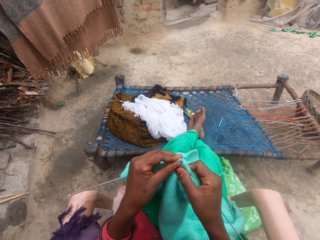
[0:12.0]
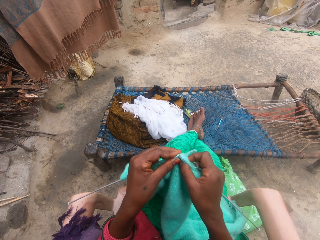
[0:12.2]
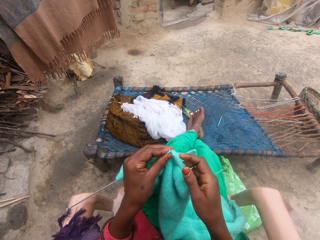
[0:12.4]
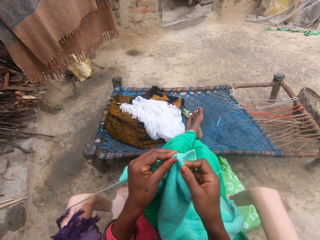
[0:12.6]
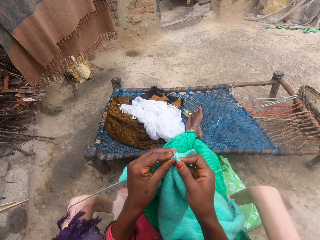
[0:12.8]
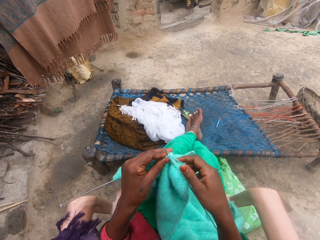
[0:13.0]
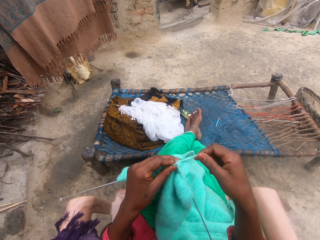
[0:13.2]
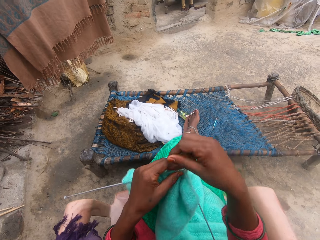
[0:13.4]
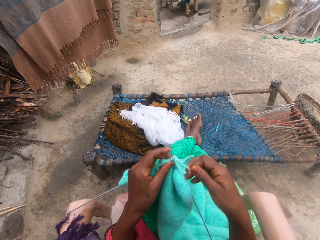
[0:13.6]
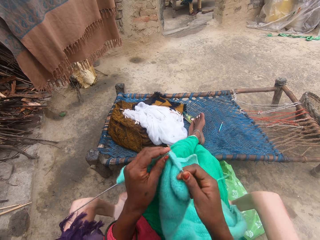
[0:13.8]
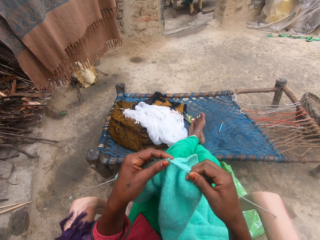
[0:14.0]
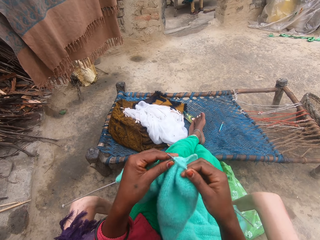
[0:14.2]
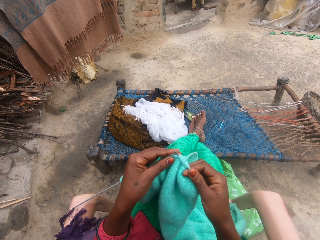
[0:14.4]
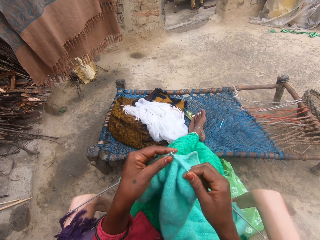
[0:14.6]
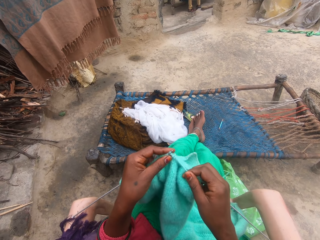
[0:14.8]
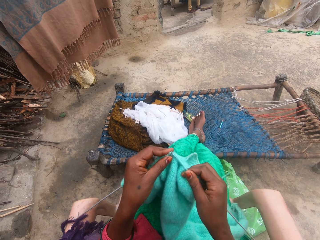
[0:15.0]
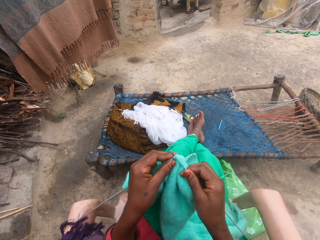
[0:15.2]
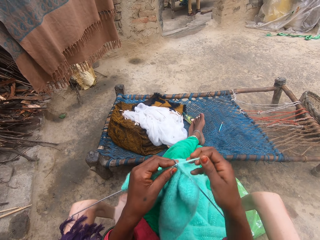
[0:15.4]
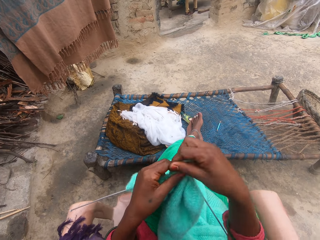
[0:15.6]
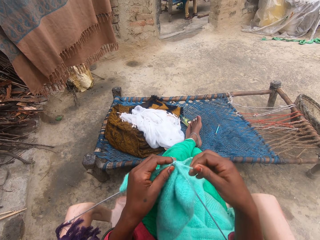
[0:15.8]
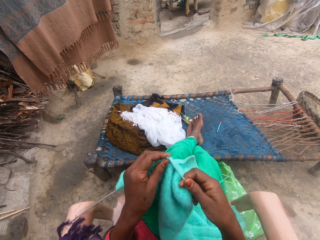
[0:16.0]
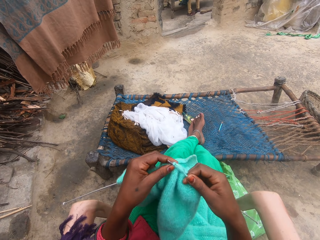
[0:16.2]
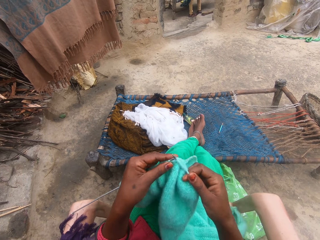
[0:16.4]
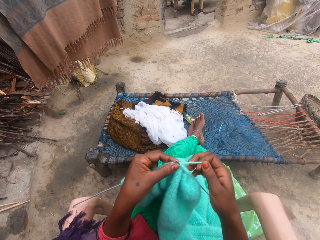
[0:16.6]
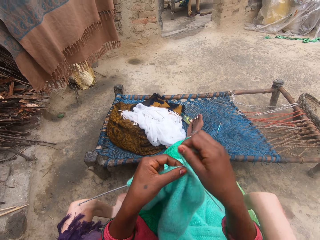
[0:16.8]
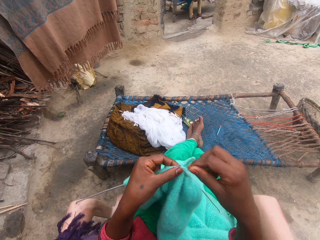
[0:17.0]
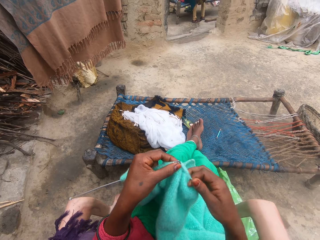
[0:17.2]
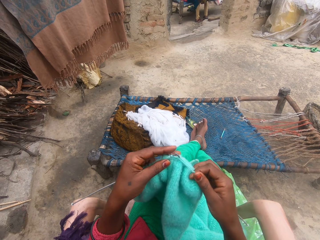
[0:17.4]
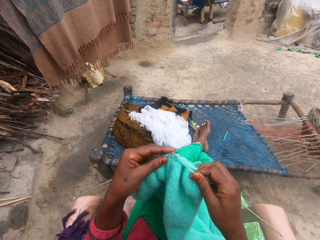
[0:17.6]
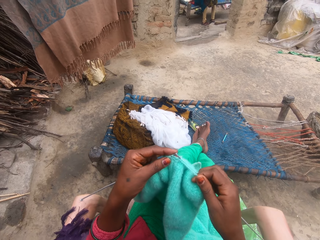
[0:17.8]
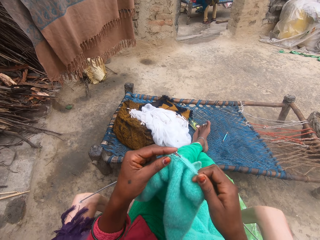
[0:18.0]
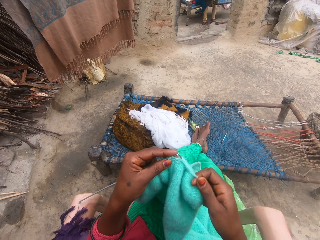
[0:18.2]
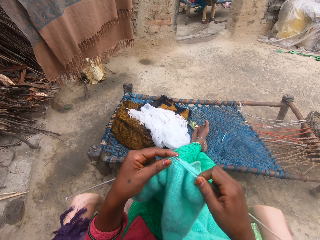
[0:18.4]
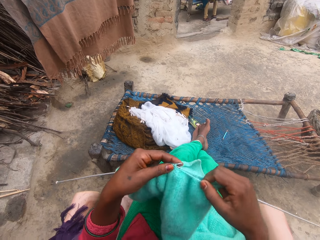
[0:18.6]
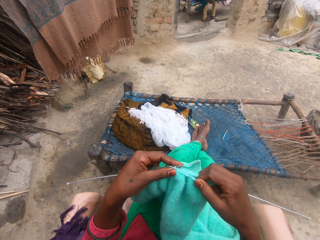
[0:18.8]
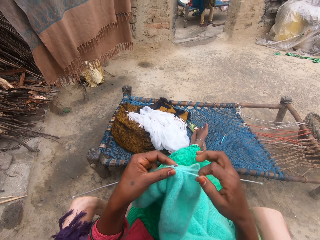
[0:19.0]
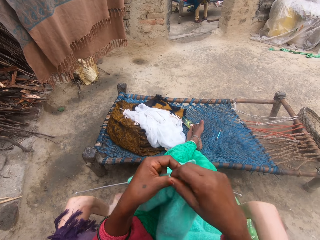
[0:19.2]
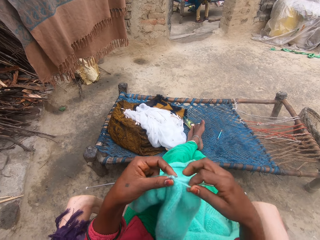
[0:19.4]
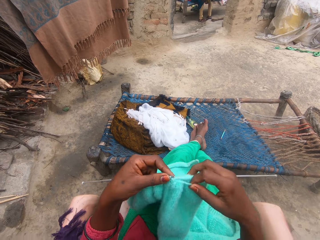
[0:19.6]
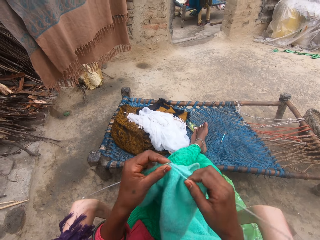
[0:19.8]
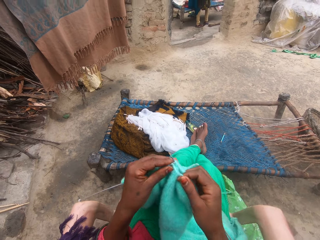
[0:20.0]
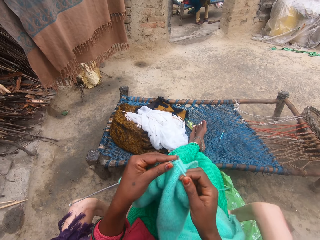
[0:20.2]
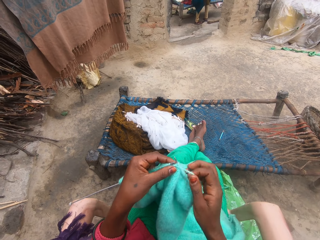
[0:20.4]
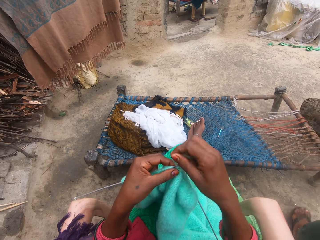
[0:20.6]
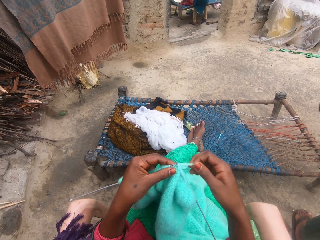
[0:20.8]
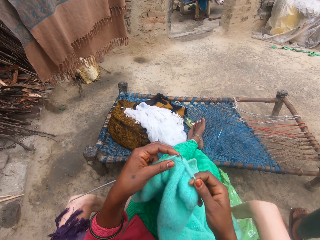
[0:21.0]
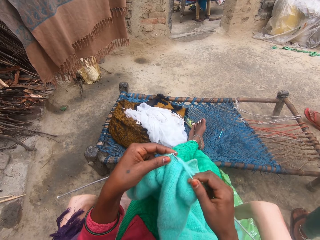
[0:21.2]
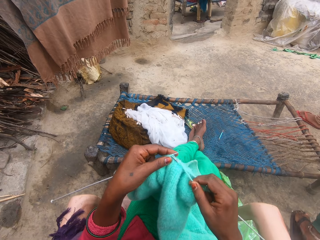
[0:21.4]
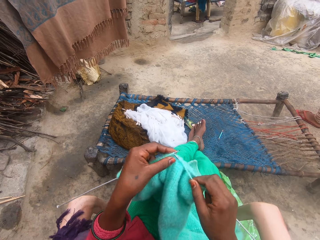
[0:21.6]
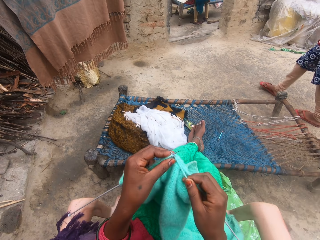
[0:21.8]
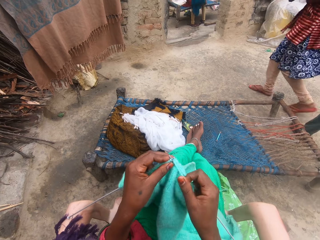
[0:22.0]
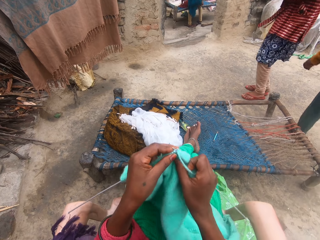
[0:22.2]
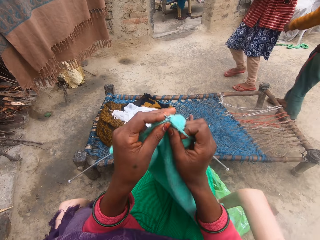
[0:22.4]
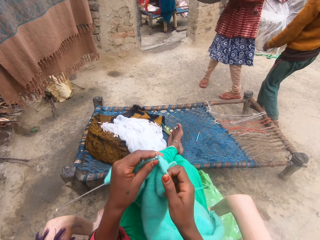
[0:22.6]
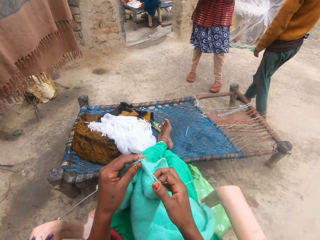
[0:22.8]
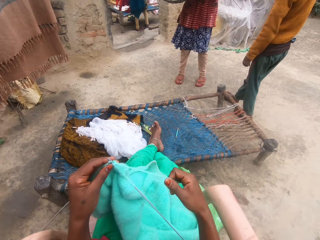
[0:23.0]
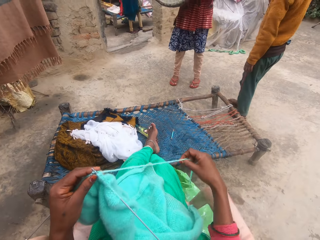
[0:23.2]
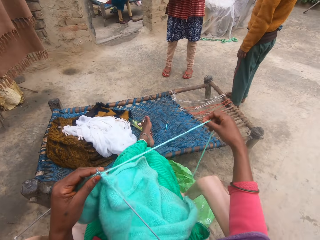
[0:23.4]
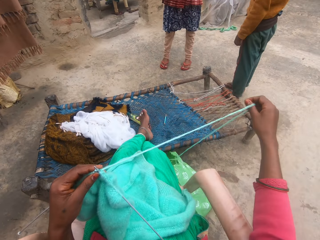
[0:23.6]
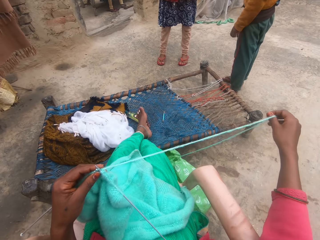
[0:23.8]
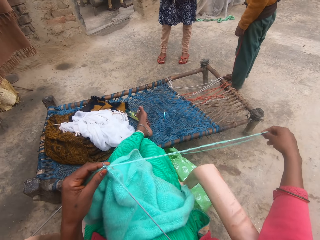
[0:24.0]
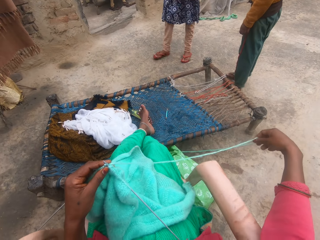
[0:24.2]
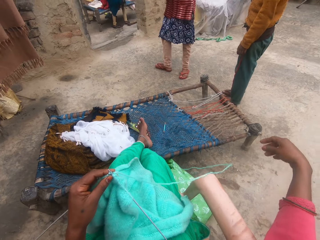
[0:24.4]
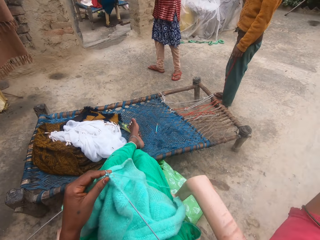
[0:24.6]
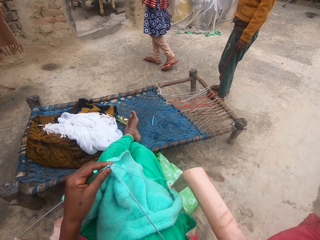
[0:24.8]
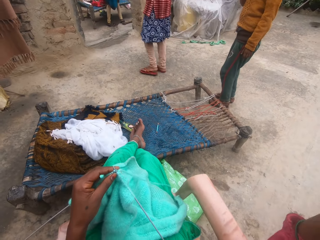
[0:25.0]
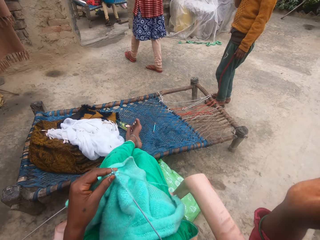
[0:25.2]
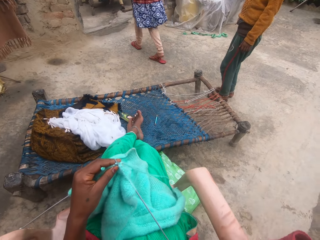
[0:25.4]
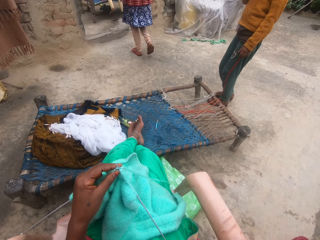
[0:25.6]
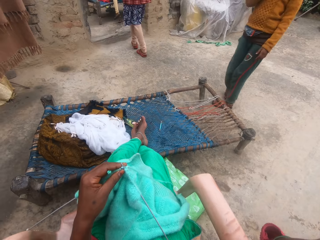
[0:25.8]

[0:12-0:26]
The camera wearer rolls the yarn around. She knits the yarn with the needle. She knits the yarn with the needle again. She knits the yarn with the needle in her hands. She knits the yarn with the needle. She holds the knitting needle. She knits the yarn with the needle in her hands. She rolls the yarn around the needle. She holds the thread. She knits the yarn with the needle in her hands. She rolls the yarn around the needle. She knits the yarn with the needle in her hands. She adjusts the yarn on her lap. A person stands on the ground. The camera wearer stretches the yarn with her right hand. Another person stands on the ground.

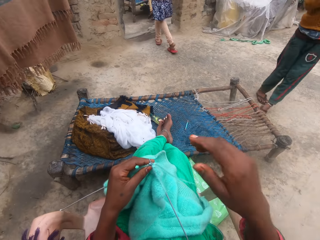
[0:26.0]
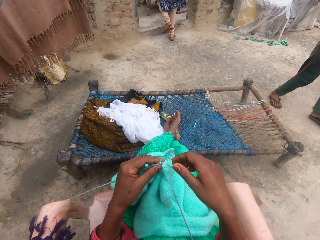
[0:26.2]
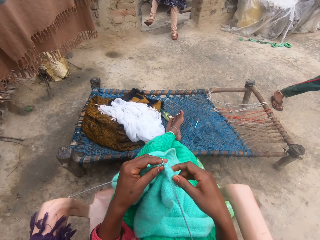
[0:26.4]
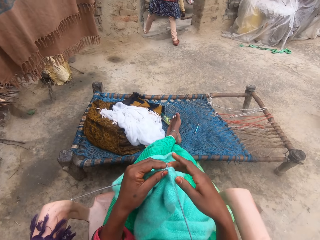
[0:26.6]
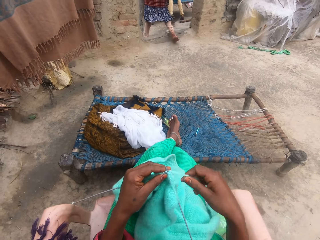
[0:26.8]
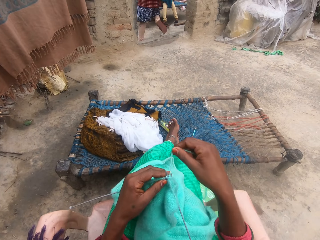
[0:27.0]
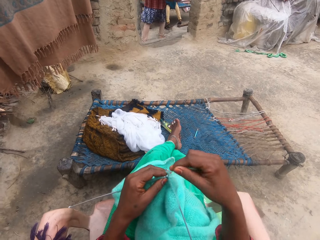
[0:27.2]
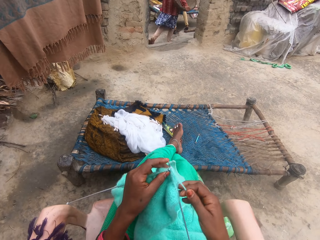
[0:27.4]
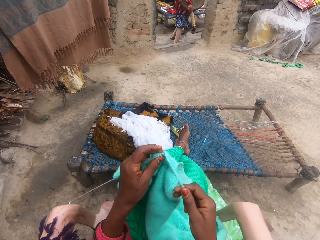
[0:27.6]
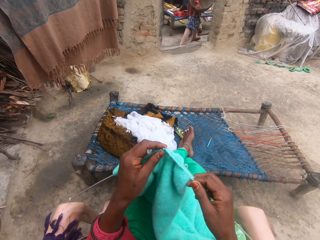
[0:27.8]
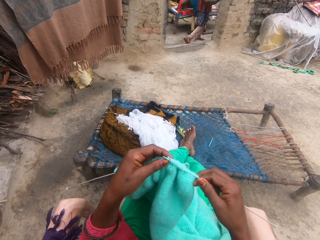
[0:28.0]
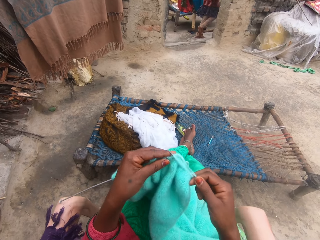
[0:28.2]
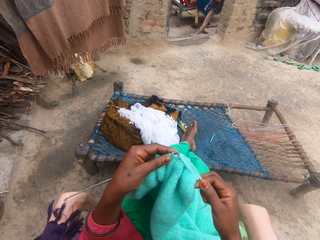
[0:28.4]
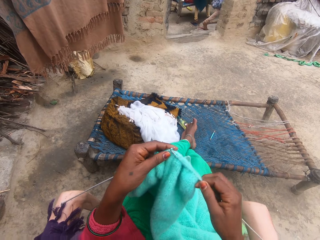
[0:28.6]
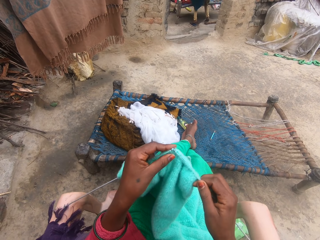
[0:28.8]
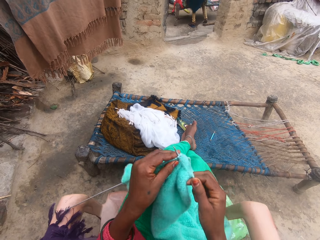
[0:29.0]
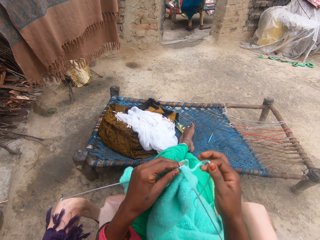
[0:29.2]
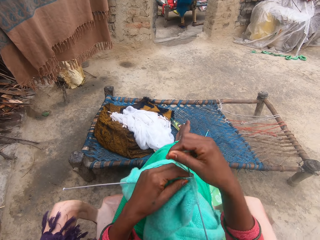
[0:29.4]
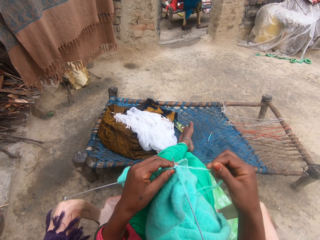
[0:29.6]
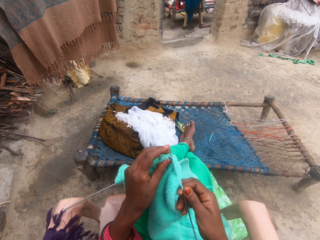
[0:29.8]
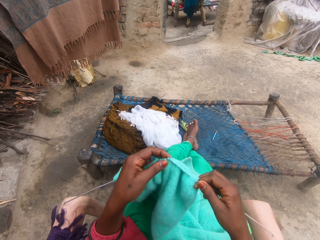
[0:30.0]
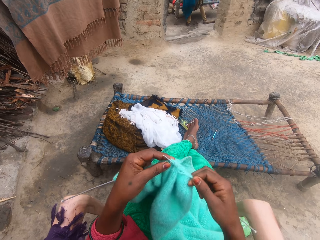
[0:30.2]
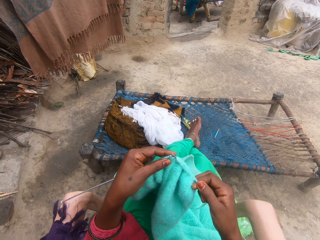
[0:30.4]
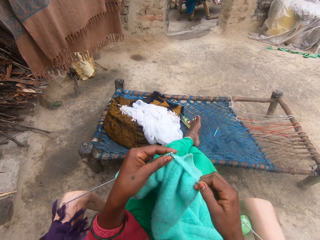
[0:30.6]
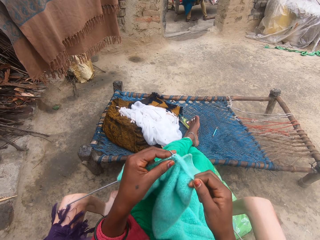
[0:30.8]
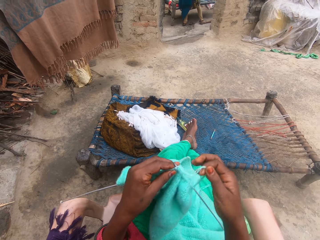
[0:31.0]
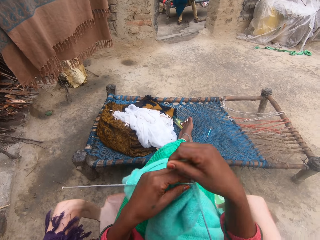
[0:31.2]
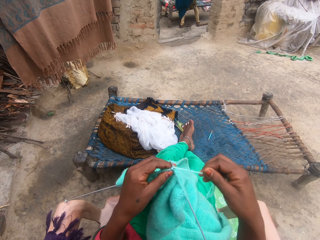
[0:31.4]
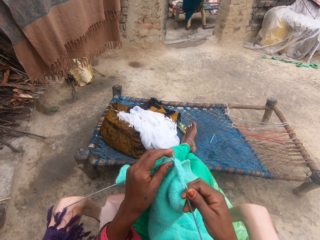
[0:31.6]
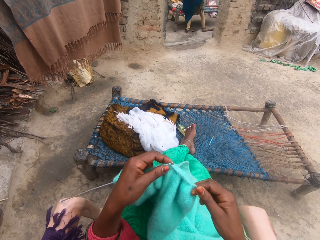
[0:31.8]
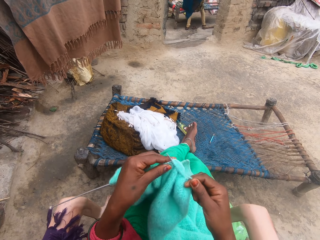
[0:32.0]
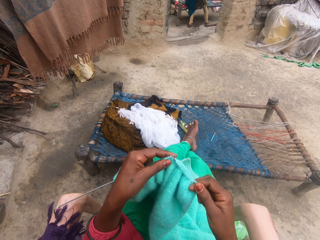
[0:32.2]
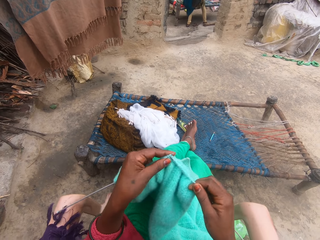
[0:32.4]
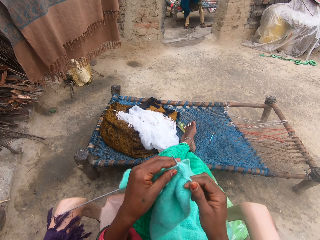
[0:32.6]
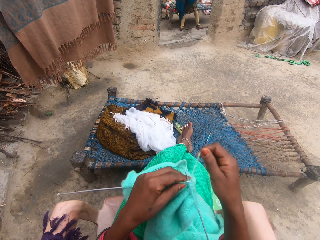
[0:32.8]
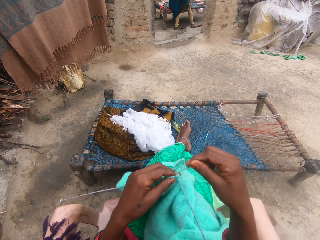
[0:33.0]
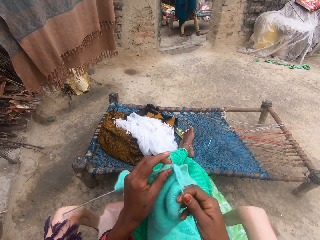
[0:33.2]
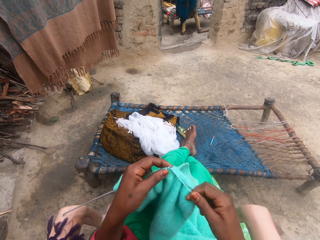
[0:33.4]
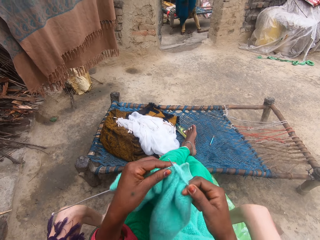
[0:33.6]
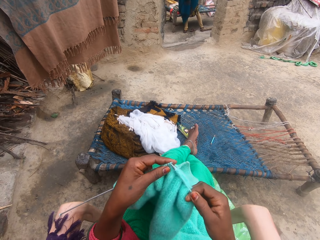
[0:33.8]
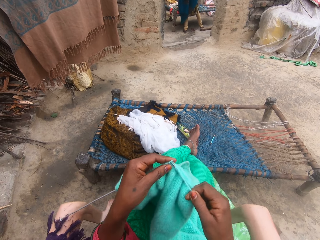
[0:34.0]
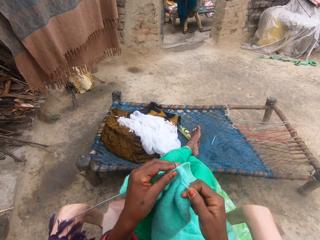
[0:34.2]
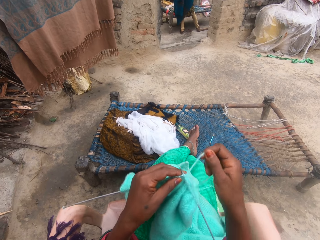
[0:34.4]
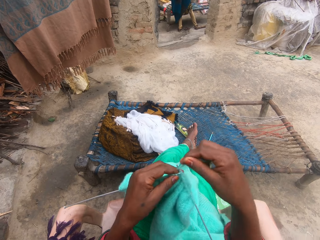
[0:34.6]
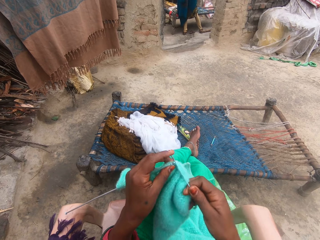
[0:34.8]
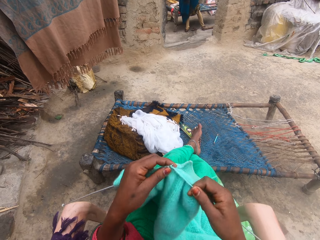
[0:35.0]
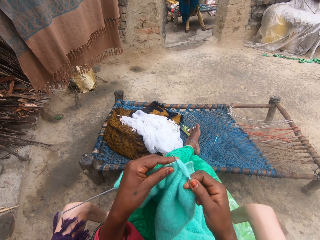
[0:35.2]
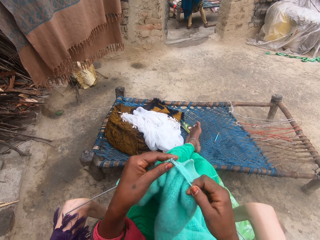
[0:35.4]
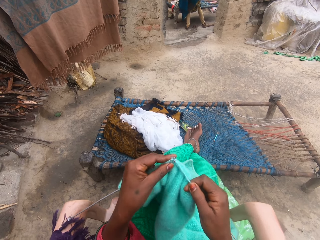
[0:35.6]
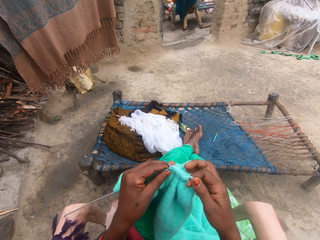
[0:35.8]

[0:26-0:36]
The camera wearer raises her right hand. She knits the yarn with the needle. She knits the yarn with the needle in her hands. She rolls the yarn around the needle. She knits the yarn with the needle in her hands. She rolls the yarn around the needle. She knits the yarn with the needle in her hands. She holds the thread. She rolls the yarn around the needle. She knits the yarn with the needle in her hands. She rolls the yarn around the needle. She knits the yarn with the needle in her hands.
